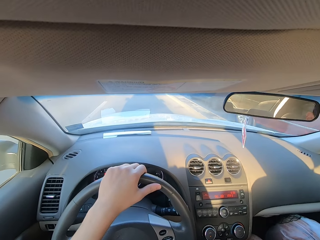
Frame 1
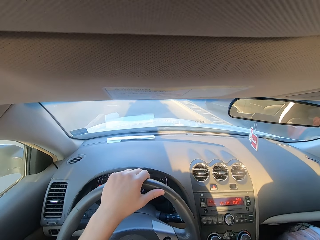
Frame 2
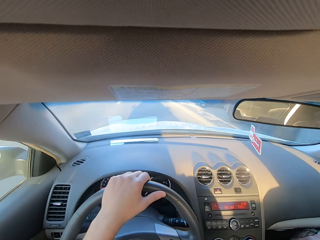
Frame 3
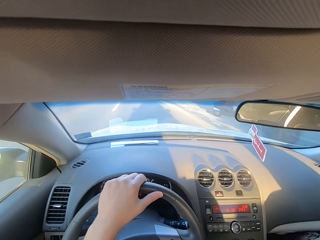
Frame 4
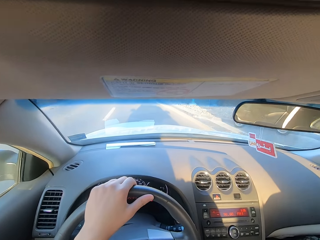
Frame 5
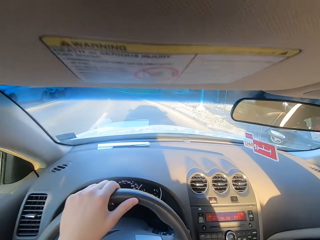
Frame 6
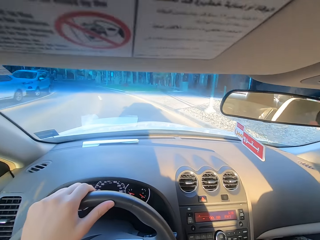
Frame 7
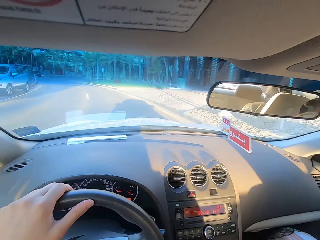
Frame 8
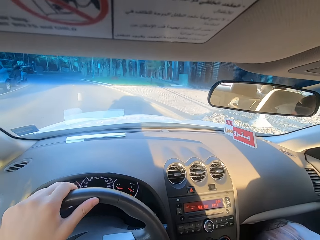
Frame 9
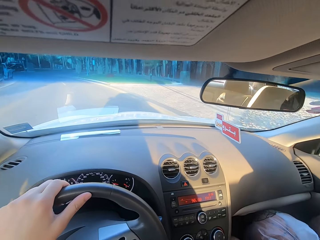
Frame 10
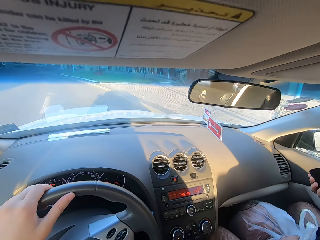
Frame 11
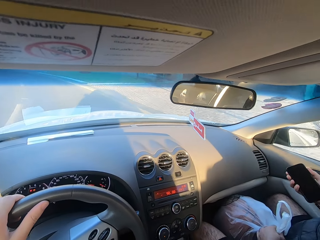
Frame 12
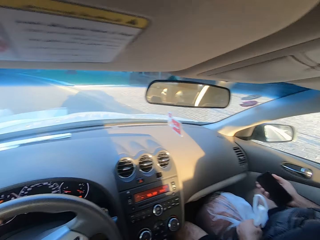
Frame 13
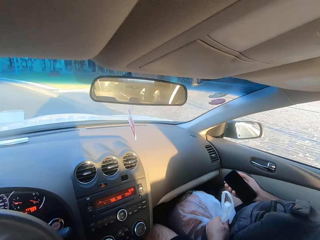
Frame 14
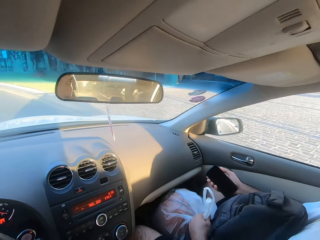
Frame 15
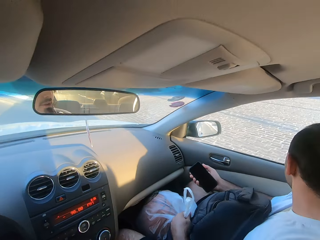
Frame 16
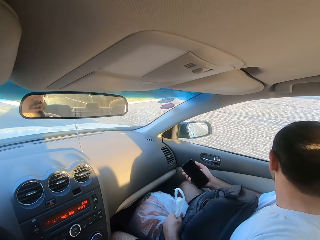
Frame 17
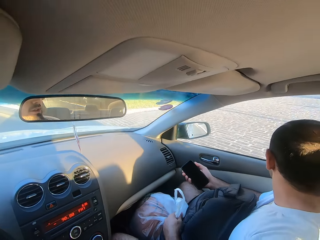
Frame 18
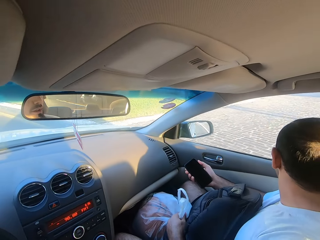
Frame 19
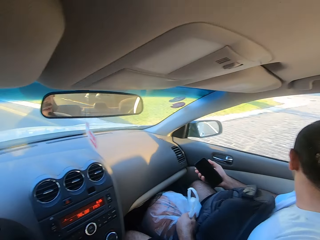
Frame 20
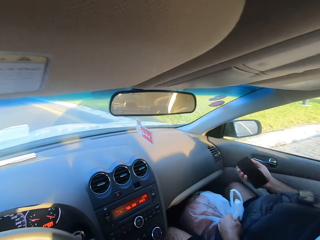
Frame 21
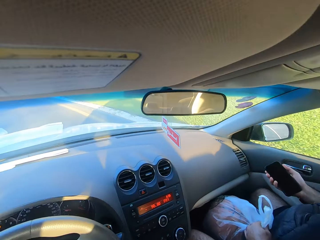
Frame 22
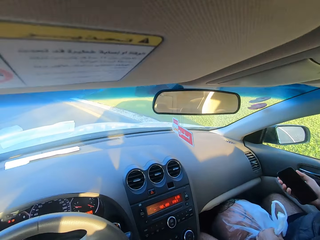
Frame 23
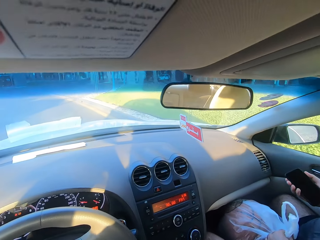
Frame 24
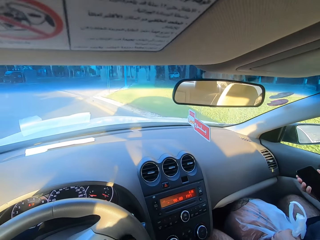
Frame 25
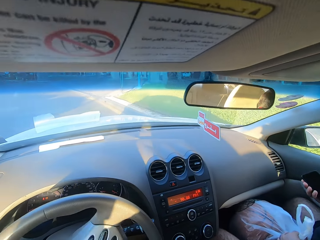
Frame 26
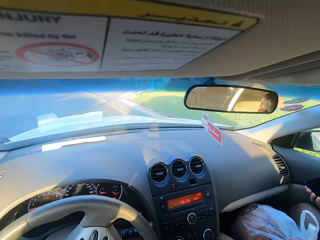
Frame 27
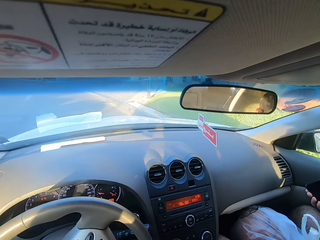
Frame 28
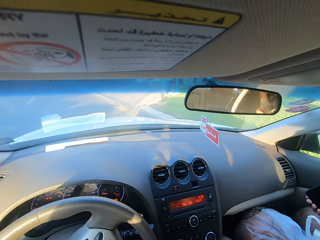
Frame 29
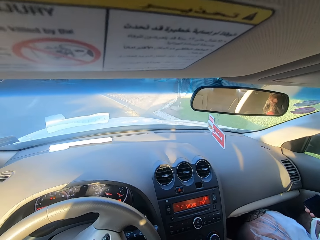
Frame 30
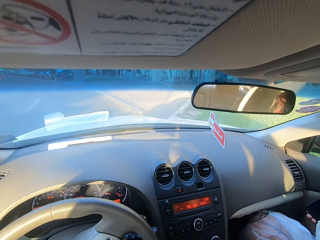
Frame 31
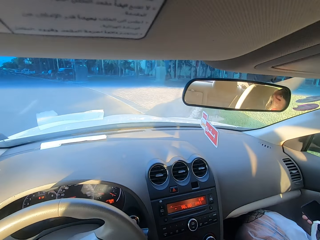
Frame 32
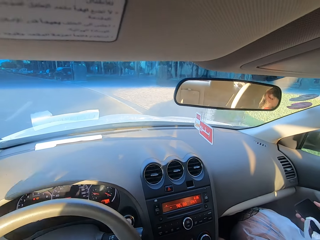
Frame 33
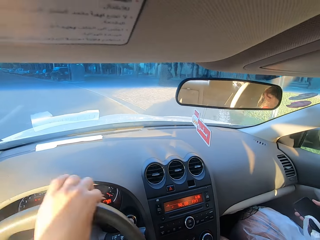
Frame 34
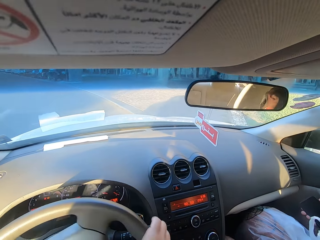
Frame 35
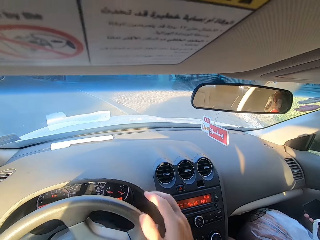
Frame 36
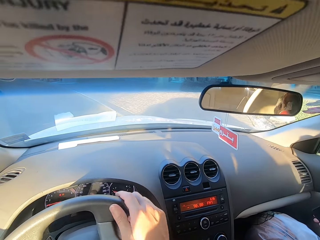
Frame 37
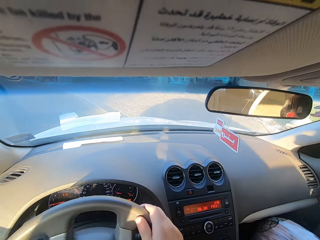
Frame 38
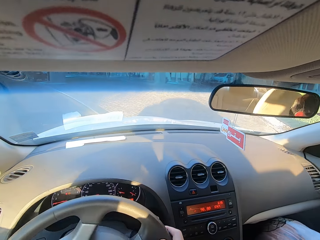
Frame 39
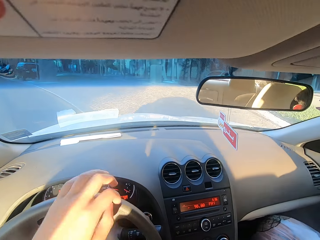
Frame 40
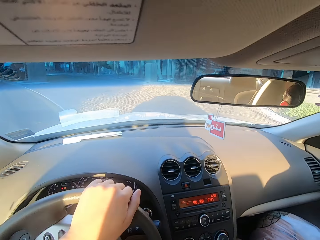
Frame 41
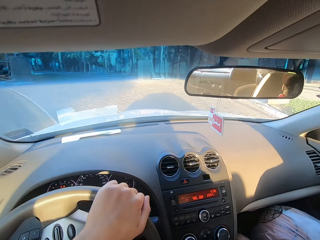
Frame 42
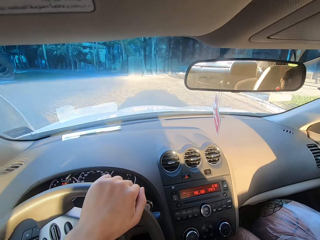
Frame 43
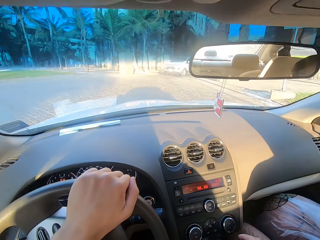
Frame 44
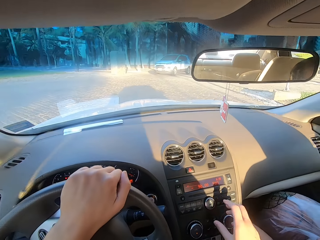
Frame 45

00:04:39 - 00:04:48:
The camera wearer looks around.

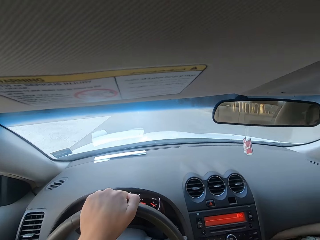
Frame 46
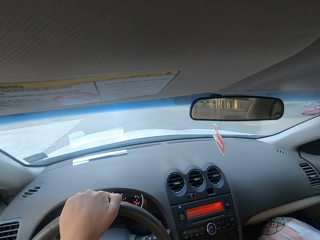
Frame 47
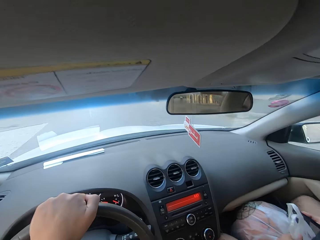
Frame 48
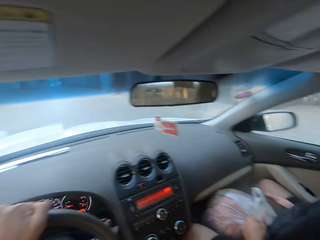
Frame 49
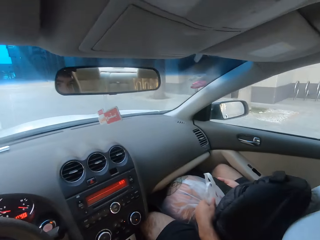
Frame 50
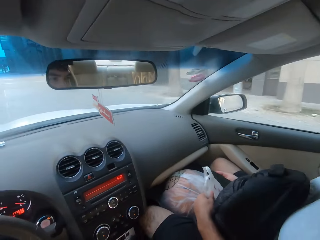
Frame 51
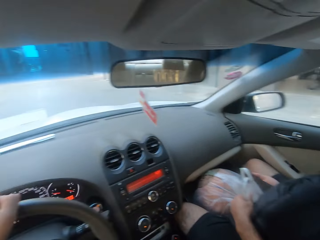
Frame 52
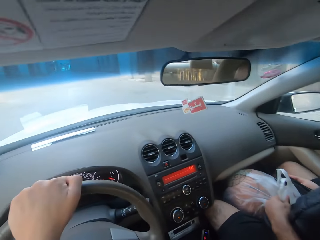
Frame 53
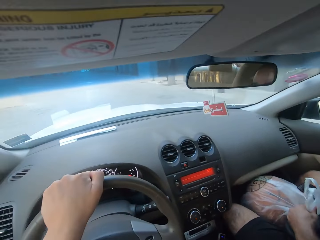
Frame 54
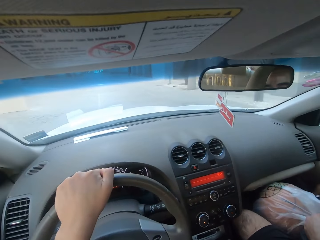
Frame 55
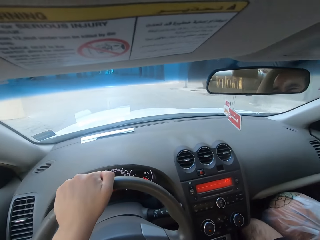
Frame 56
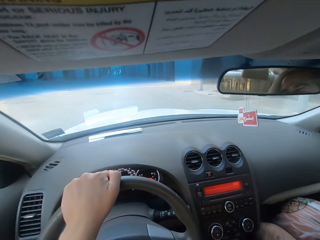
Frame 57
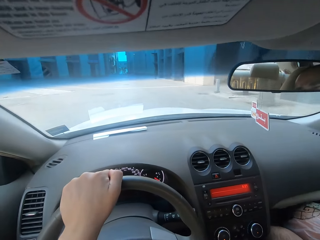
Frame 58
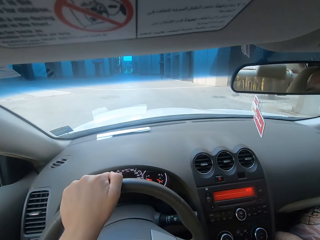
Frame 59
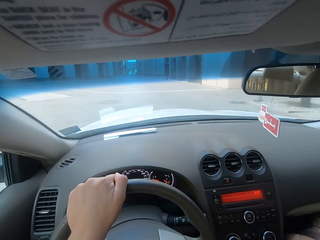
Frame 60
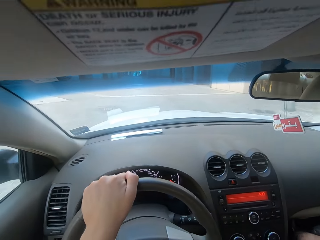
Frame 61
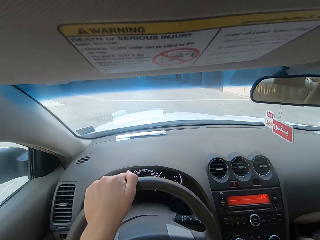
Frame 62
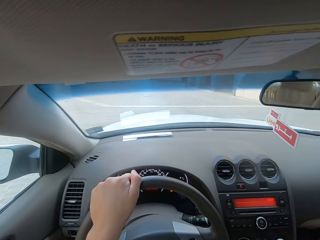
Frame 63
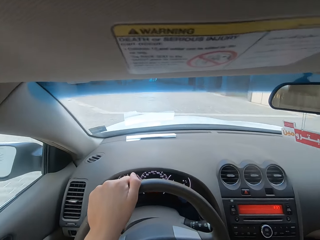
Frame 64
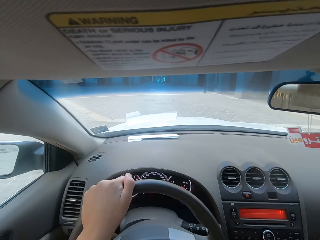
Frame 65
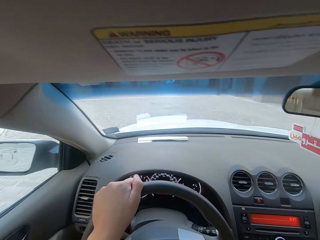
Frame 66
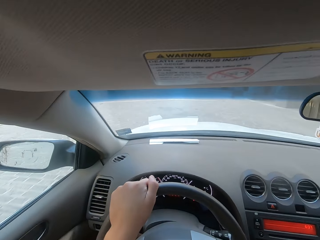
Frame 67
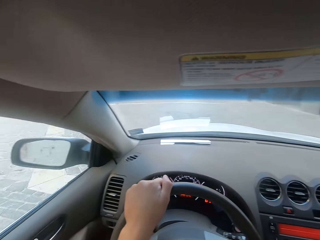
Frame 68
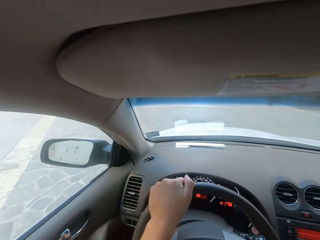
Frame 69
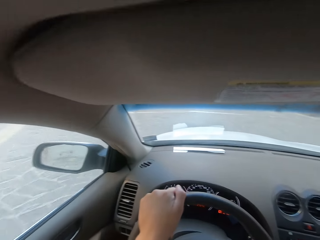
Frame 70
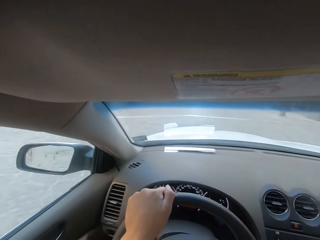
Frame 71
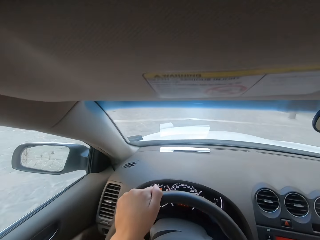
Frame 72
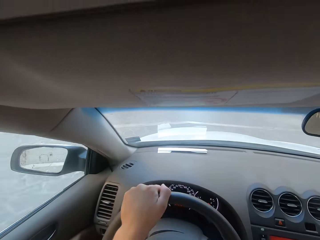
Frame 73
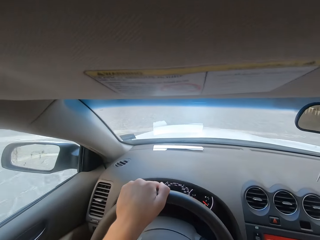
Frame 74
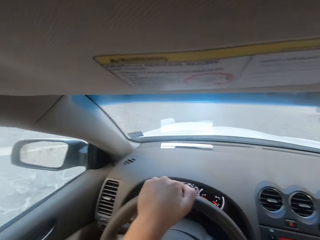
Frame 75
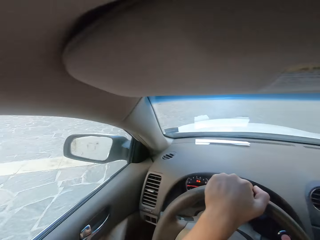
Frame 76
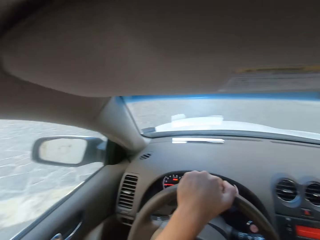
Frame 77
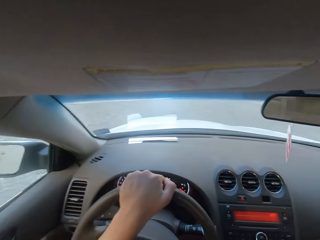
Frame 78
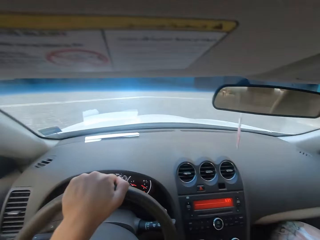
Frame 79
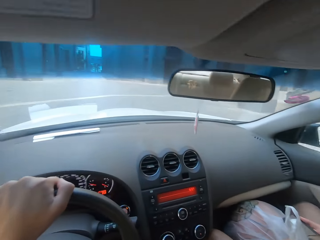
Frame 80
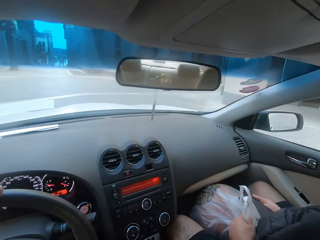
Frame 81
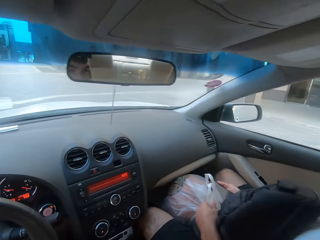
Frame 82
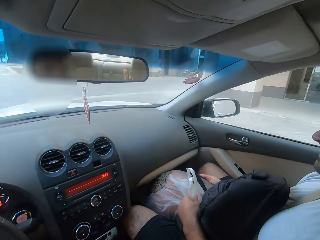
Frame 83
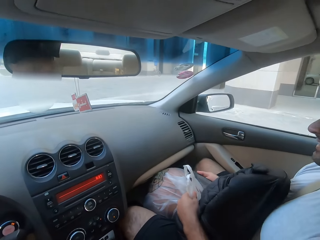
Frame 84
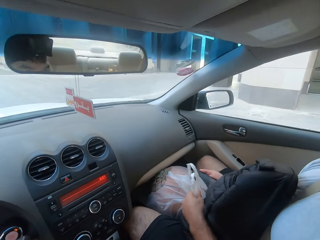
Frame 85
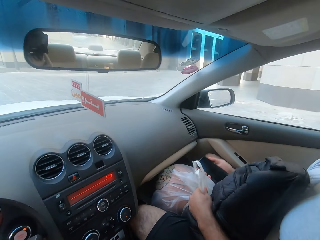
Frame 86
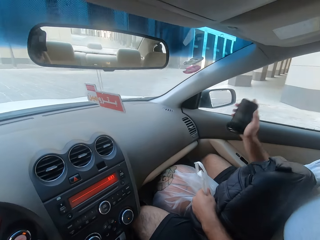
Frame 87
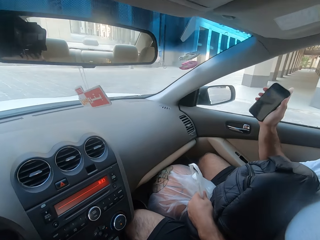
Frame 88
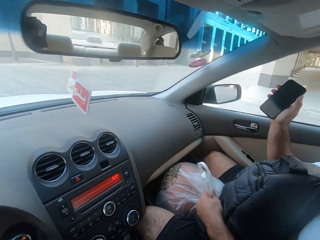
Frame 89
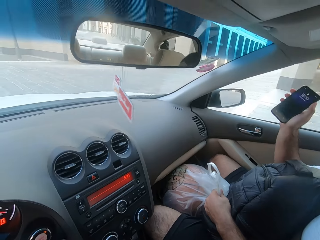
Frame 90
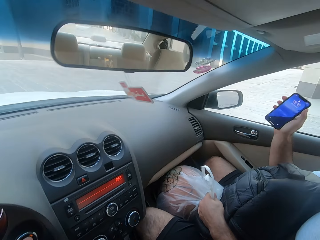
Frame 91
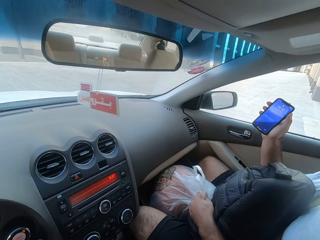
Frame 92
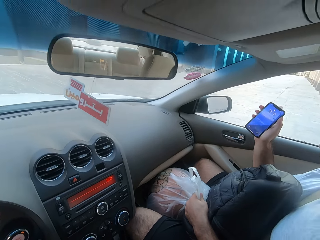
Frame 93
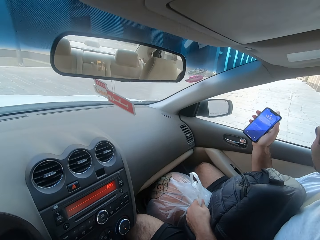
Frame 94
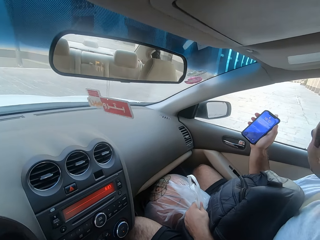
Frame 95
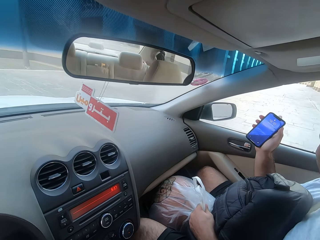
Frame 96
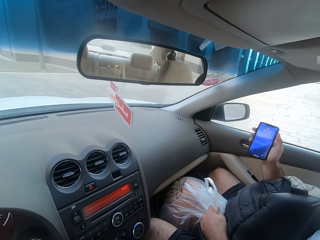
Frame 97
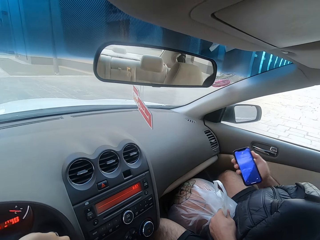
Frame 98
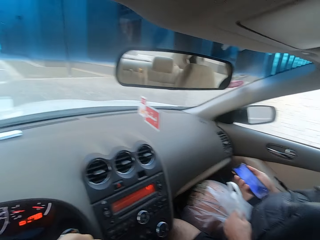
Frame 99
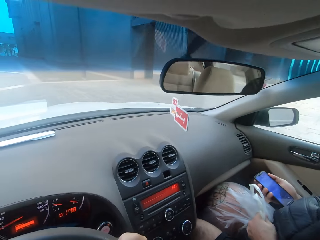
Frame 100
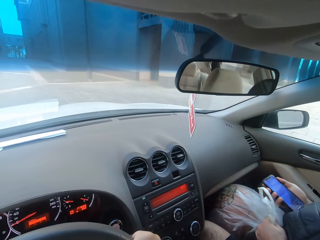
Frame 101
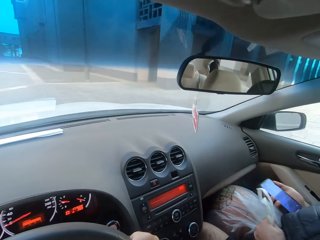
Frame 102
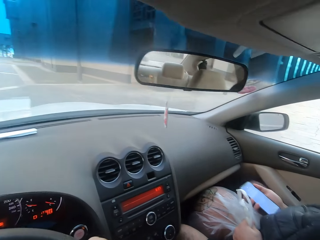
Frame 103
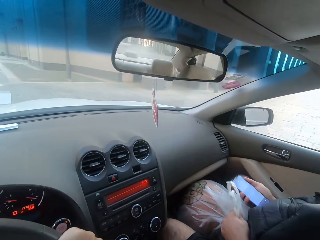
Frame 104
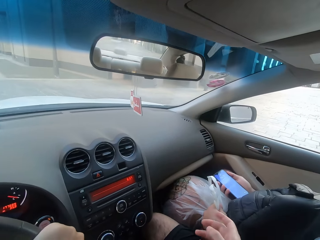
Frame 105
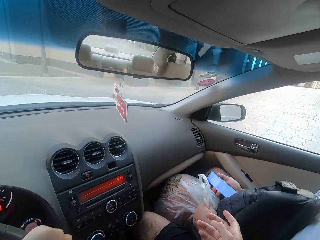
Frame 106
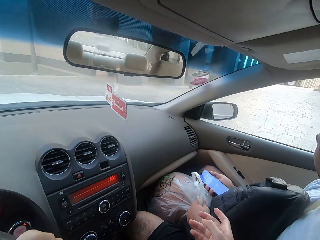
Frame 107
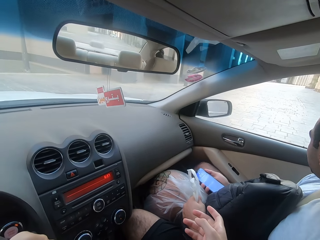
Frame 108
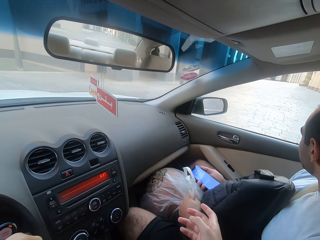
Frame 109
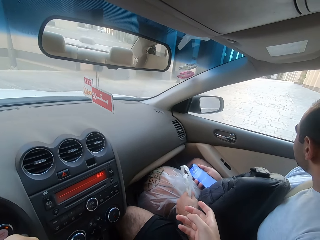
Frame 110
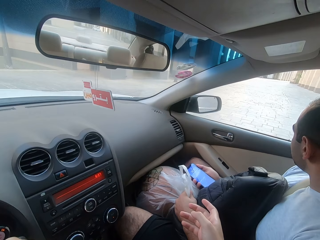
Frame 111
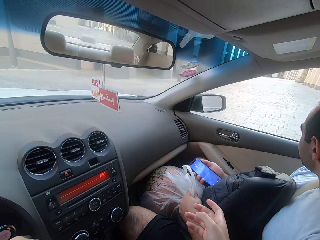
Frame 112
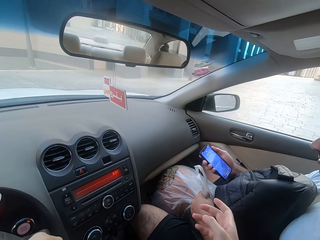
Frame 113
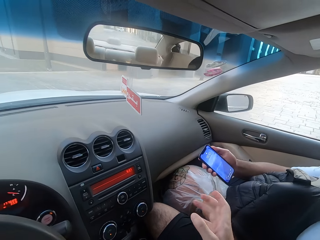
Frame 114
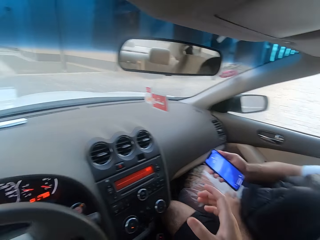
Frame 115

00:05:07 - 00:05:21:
The camera wearer looks around. They look ahead. They interact with a man. They stop the car.
